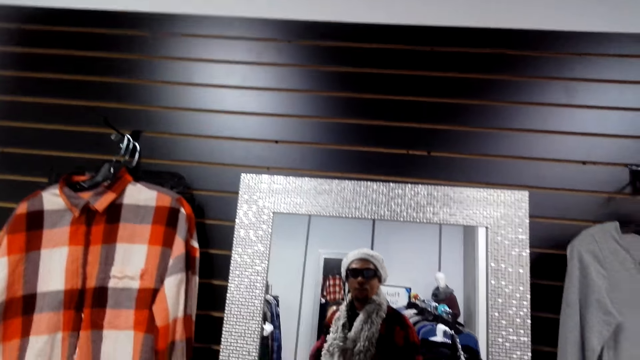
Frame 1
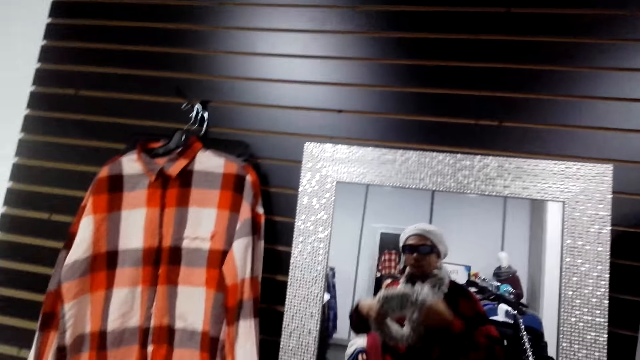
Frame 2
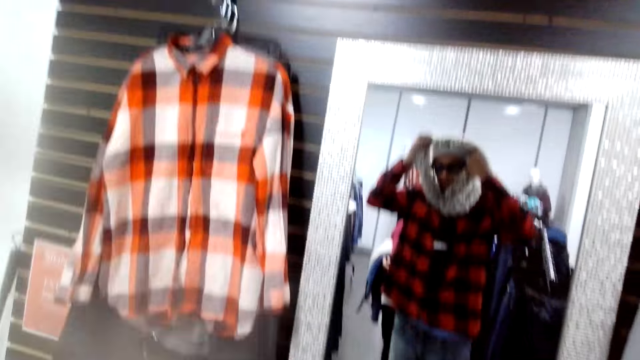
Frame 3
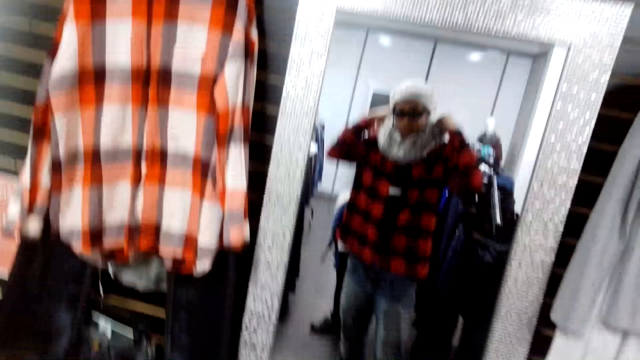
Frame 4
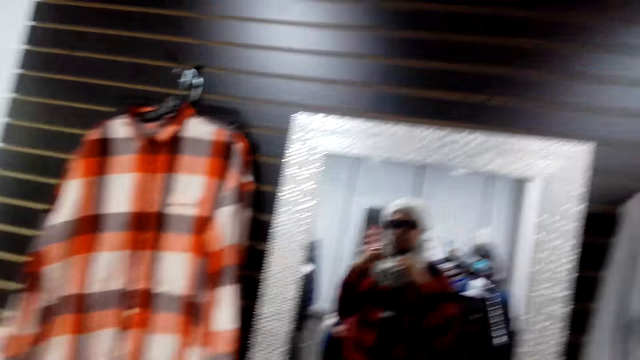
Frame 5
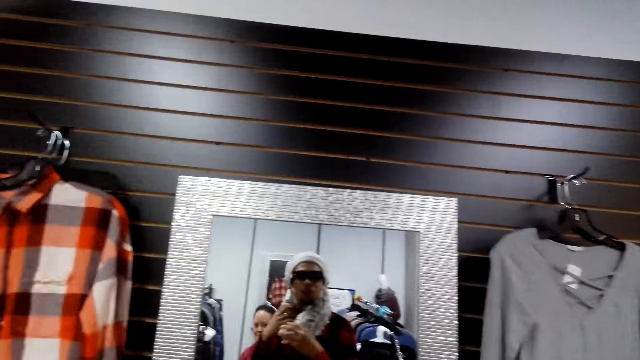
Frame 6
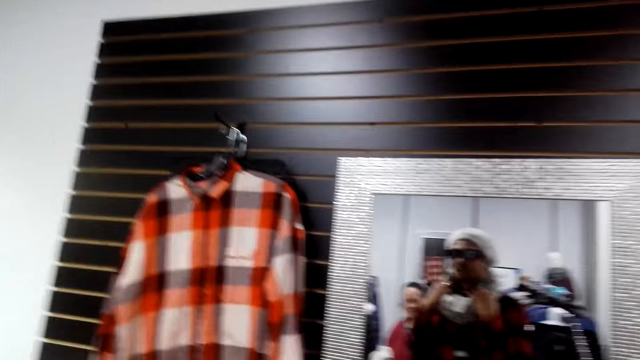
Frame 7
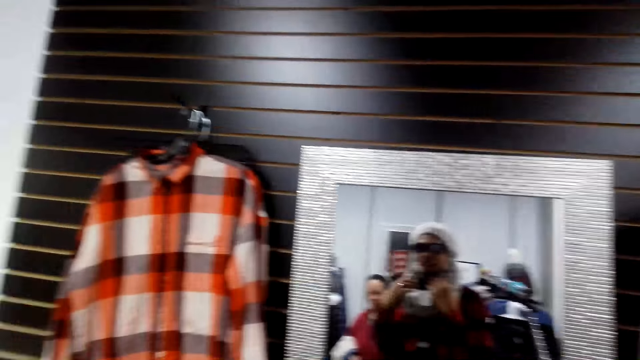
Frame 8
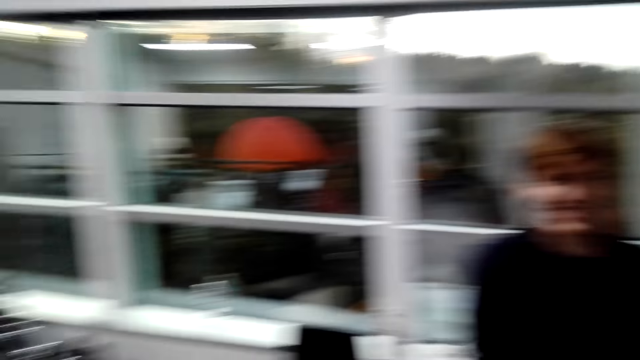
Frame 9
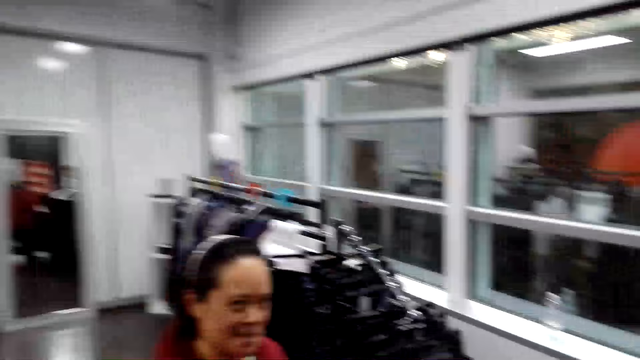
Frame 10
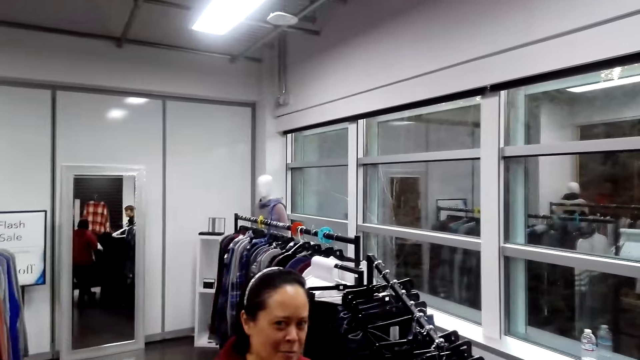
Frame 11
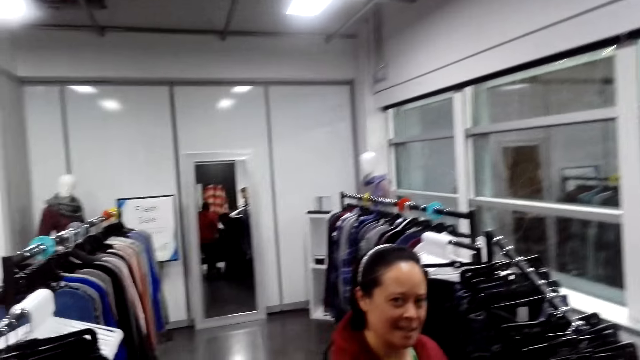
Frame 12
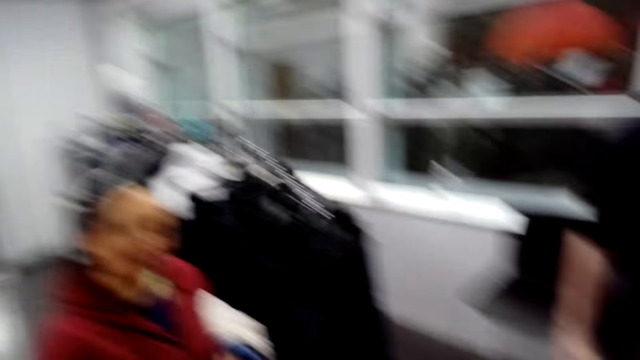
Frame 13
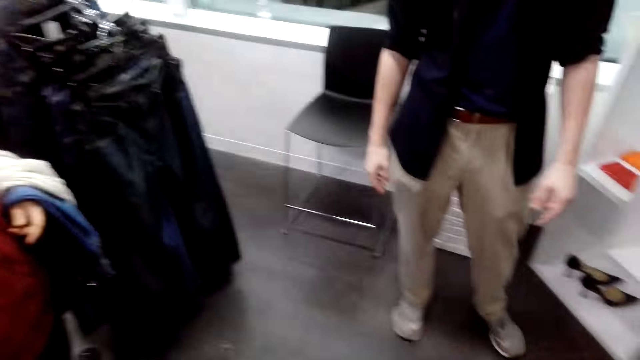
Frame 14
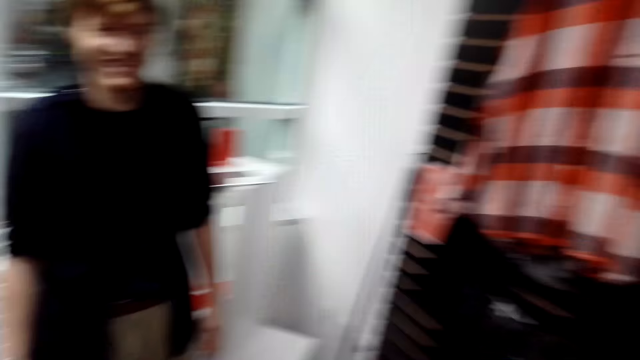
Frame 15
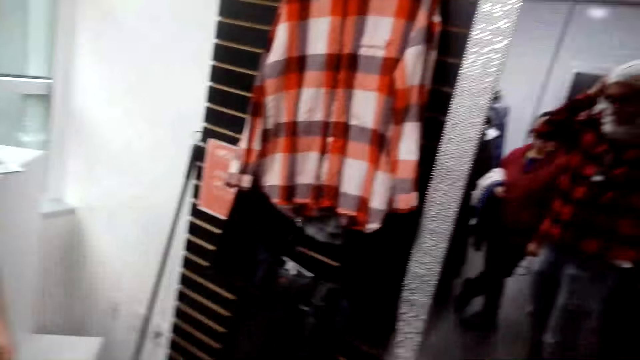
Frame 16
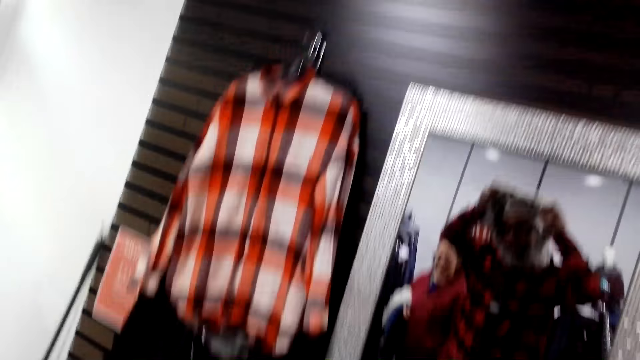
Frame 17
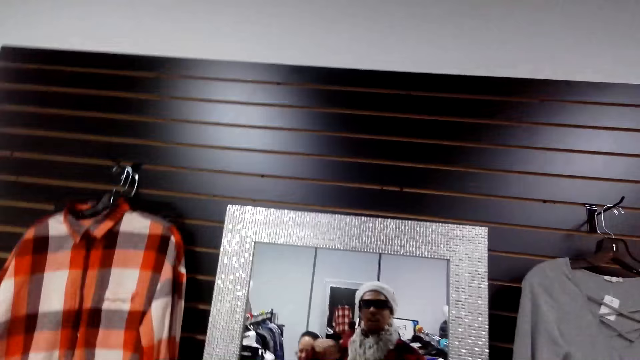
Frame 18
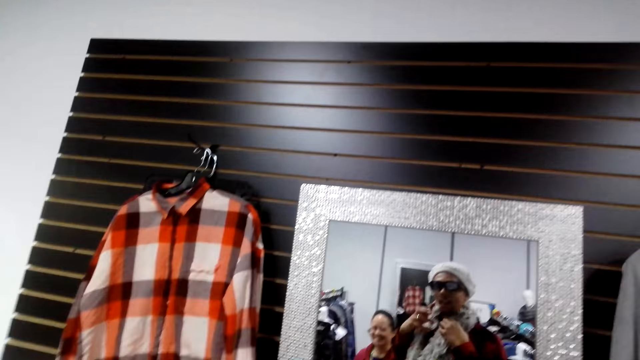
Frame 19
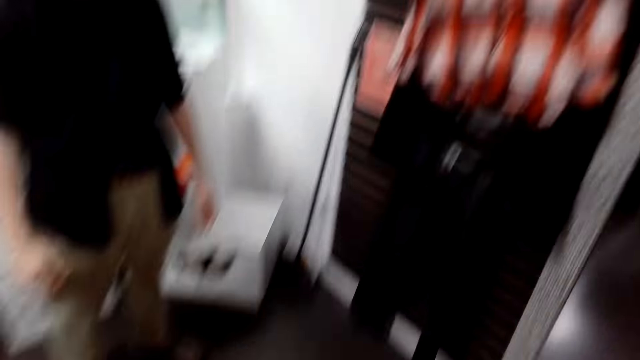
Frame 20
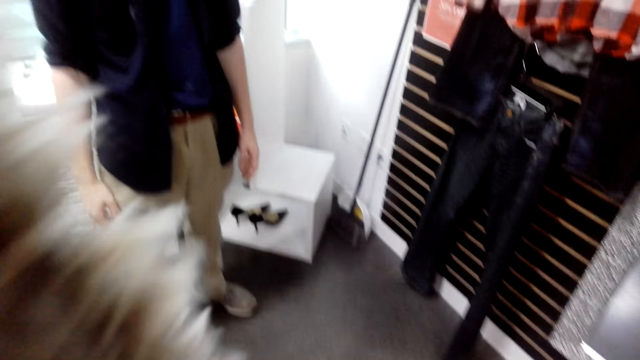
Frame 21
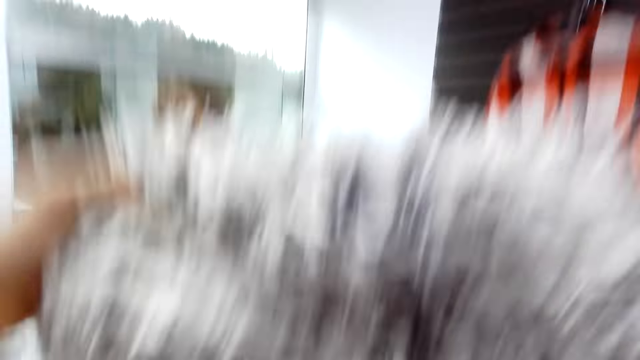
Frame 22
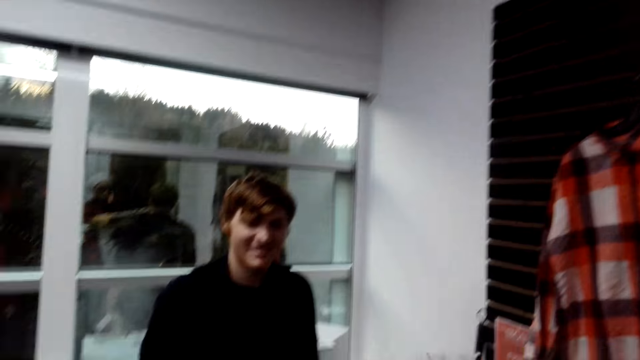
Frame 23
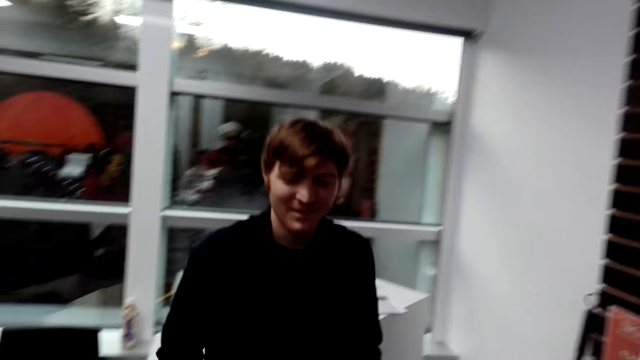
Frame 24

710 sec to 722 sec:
The camera wearer stares around the shop.

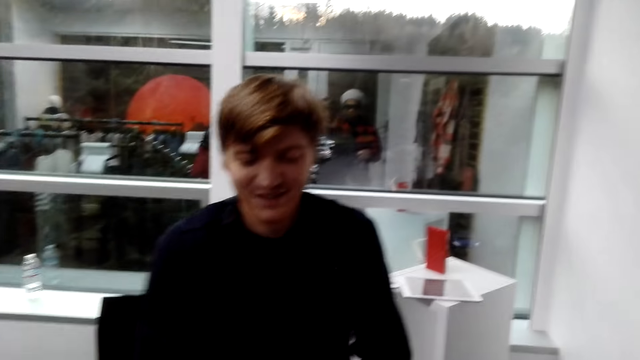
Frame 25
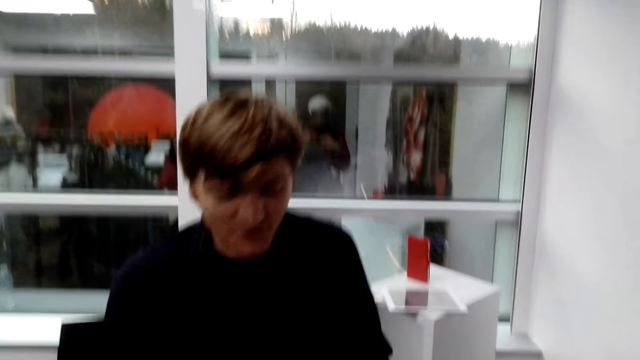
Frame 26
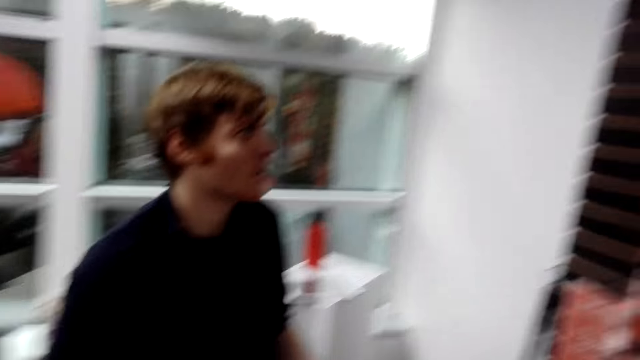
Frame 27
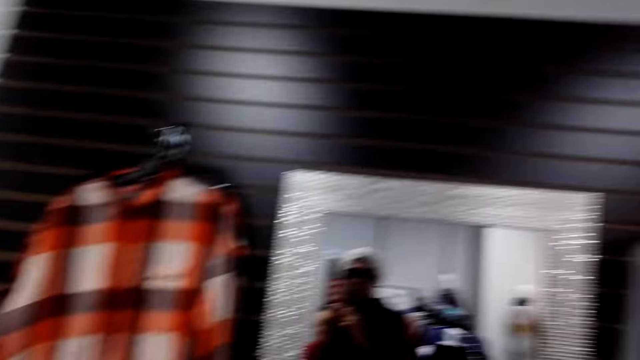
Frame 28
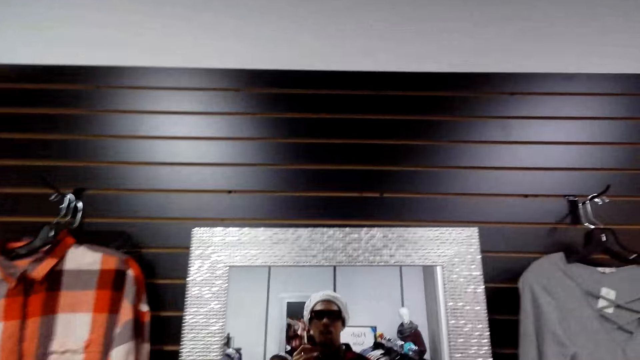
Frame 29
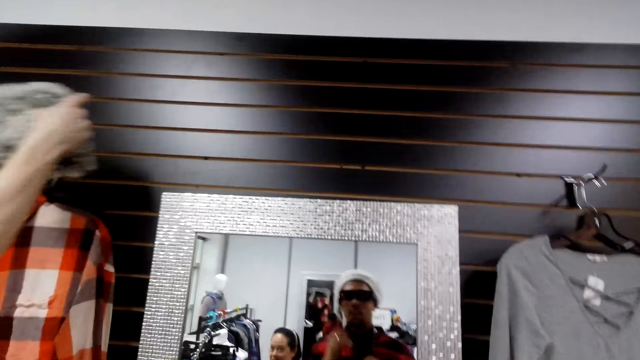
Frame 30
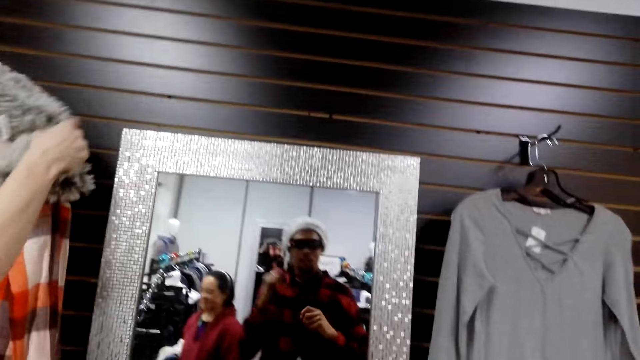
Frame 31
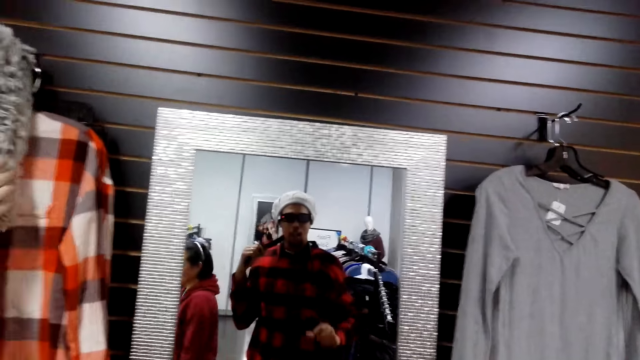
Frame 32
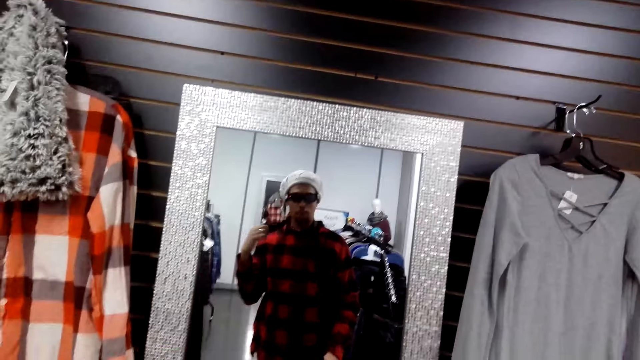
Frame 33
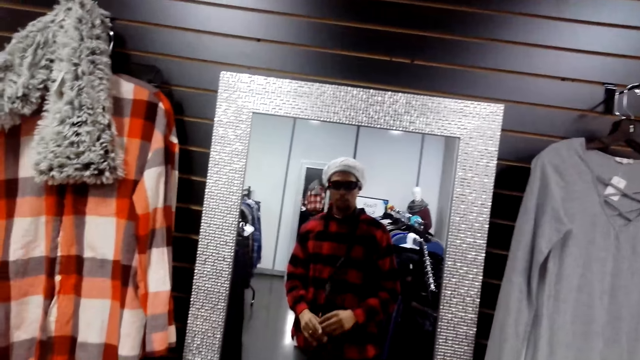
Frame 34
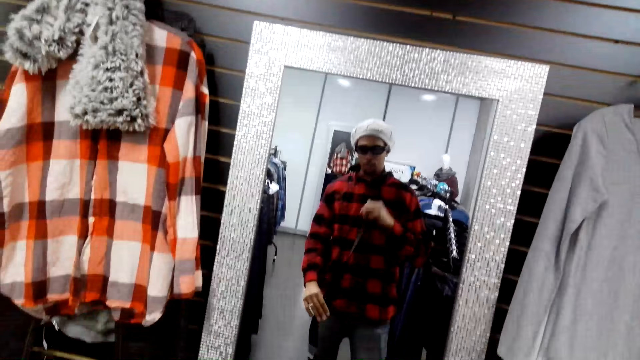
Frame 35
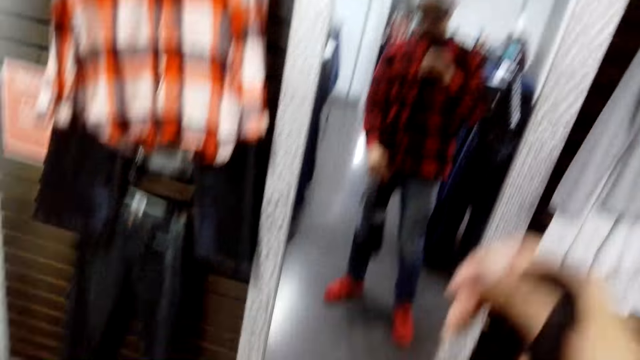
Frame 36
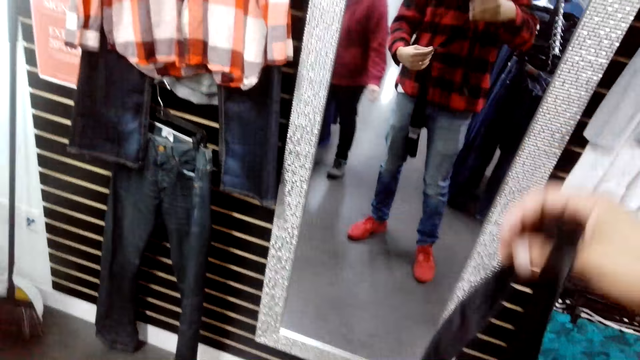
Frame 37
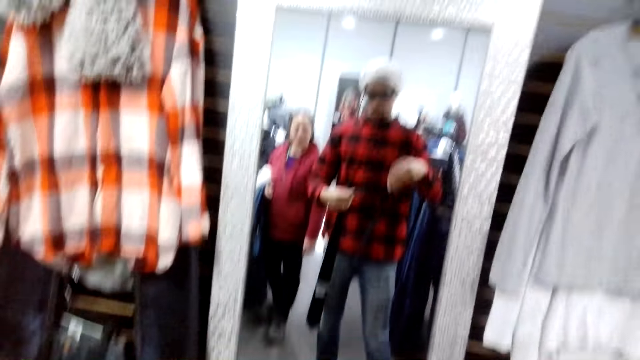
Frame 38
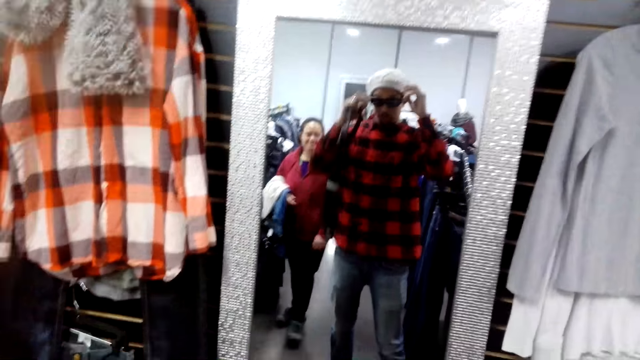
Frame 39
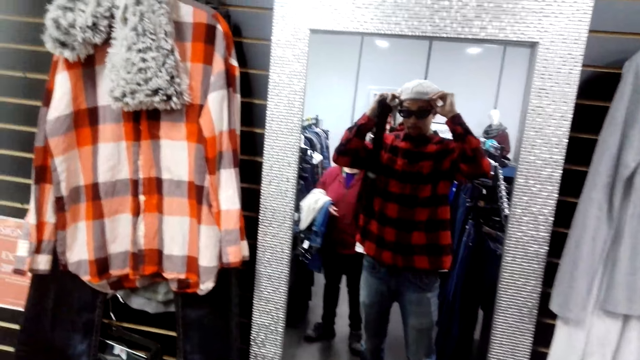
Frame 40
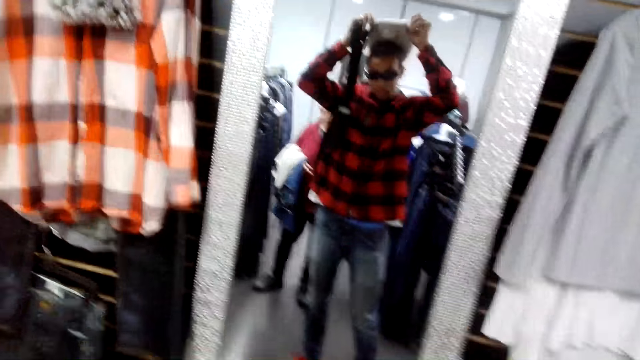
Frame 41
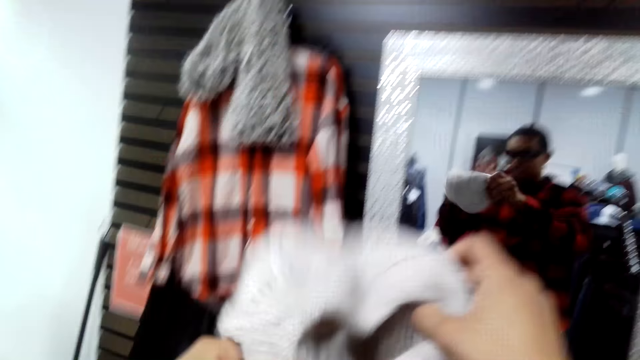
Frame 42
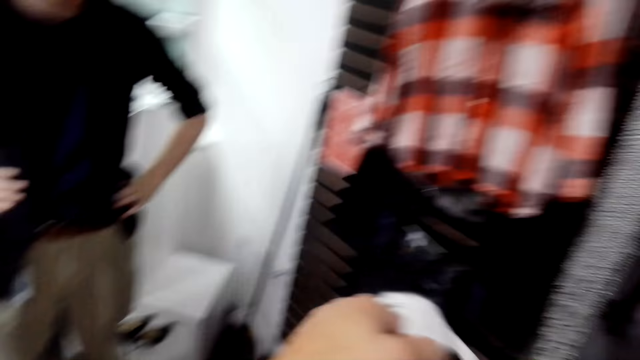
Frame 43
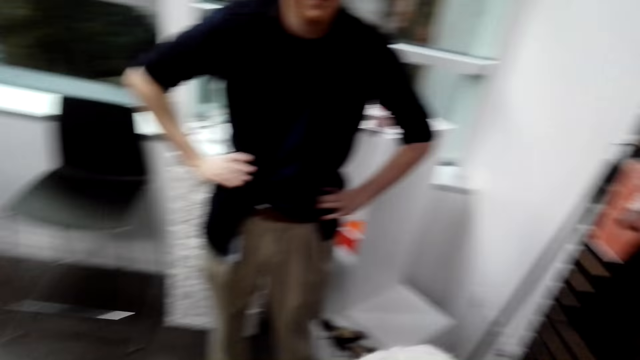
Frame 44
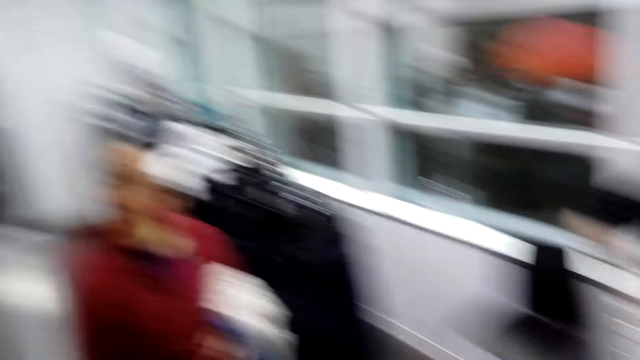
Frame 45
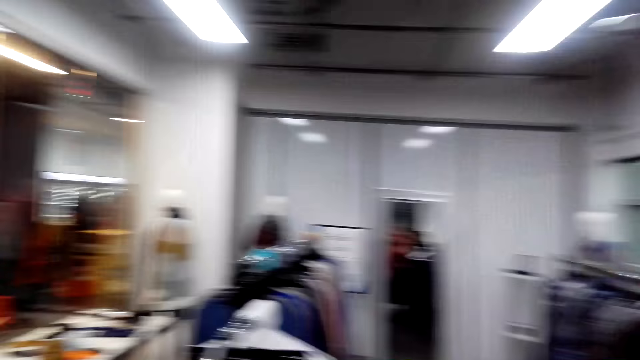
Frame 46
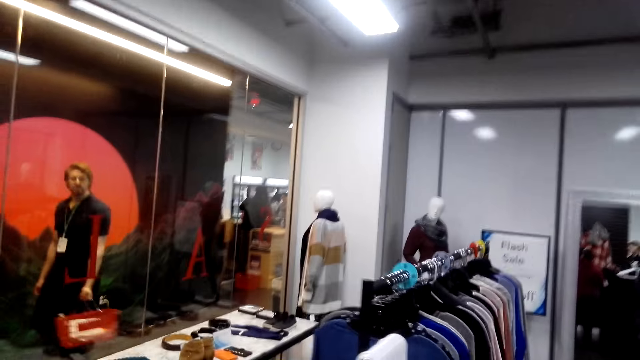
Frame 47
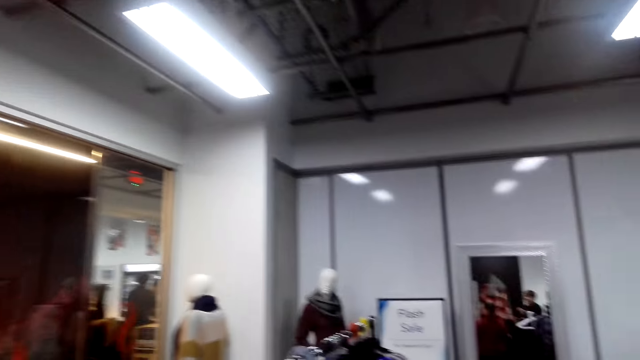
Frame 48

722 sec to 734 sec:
A man hangs cloth on the wall. The camera wearer stares at the mirror. They remove the cap from the head. They stare around the shop.
